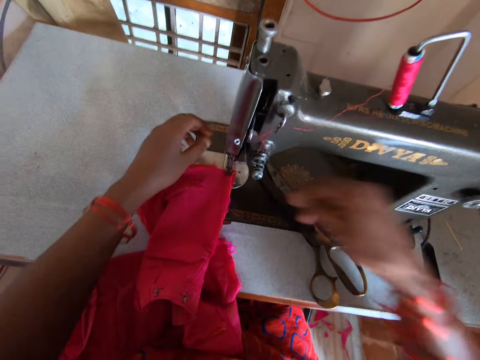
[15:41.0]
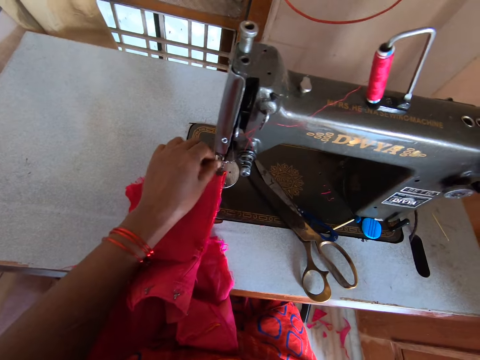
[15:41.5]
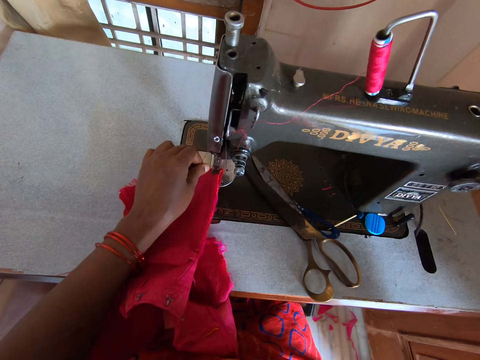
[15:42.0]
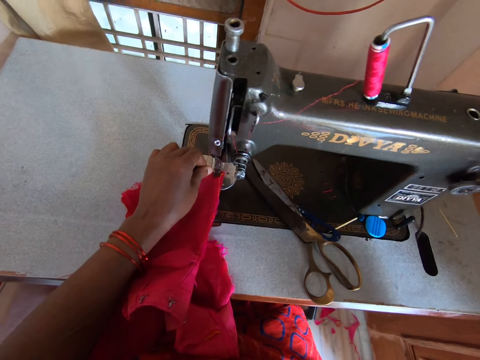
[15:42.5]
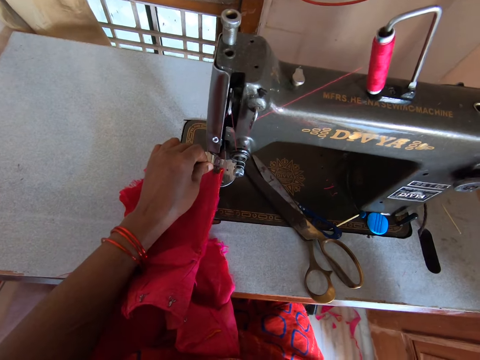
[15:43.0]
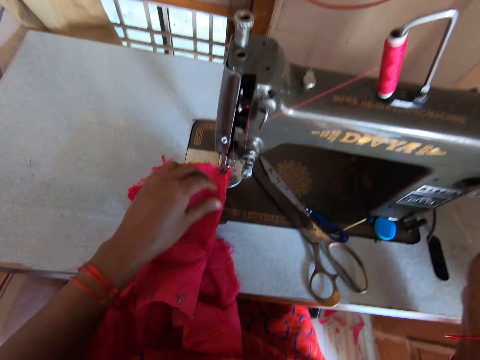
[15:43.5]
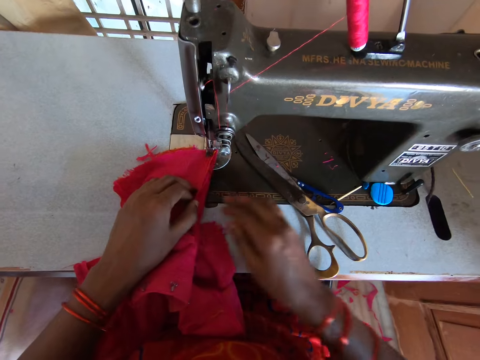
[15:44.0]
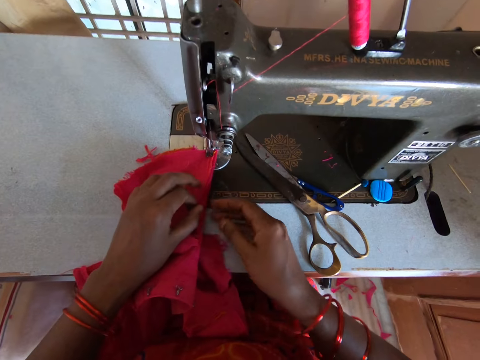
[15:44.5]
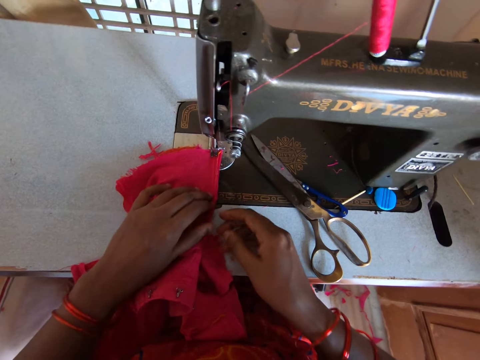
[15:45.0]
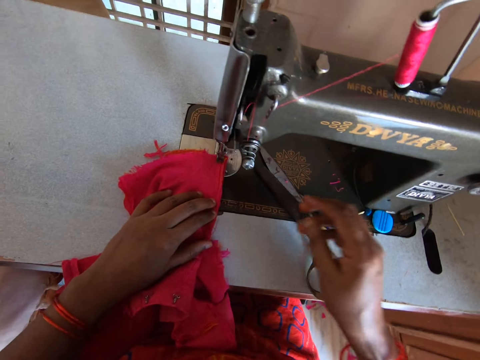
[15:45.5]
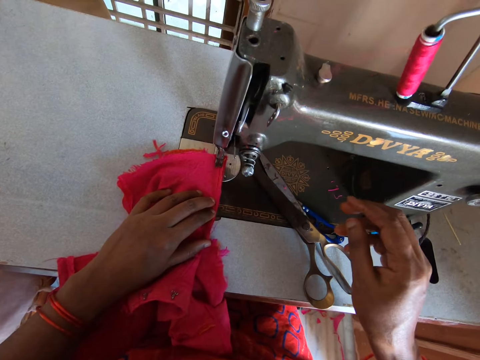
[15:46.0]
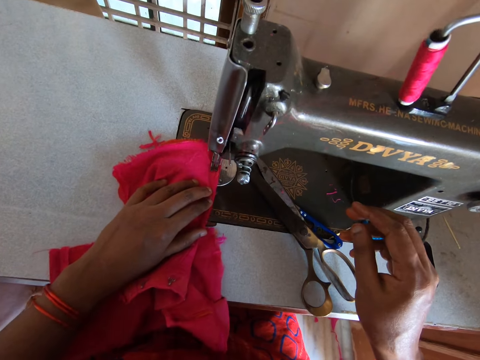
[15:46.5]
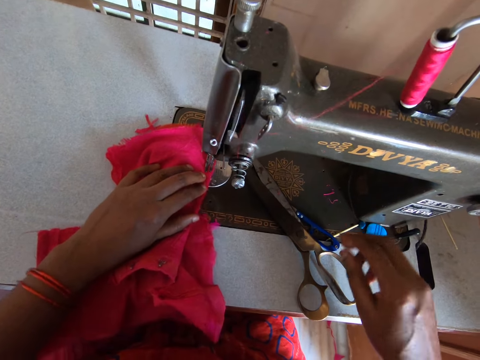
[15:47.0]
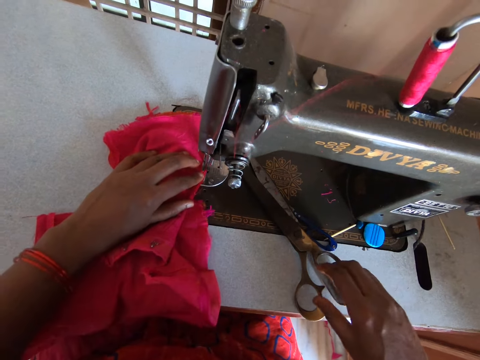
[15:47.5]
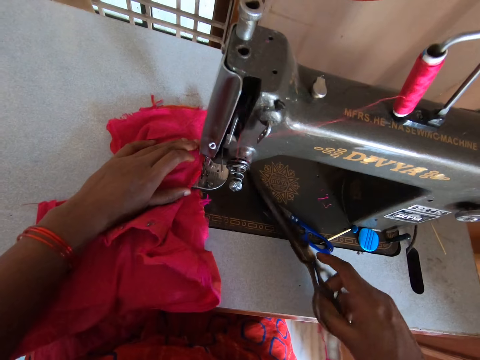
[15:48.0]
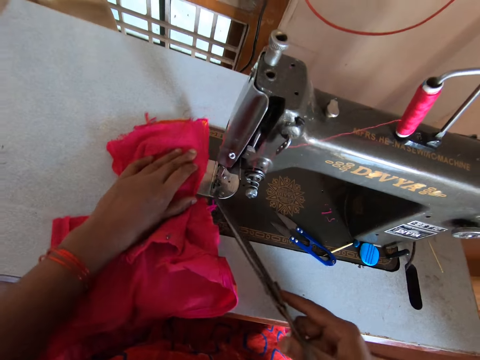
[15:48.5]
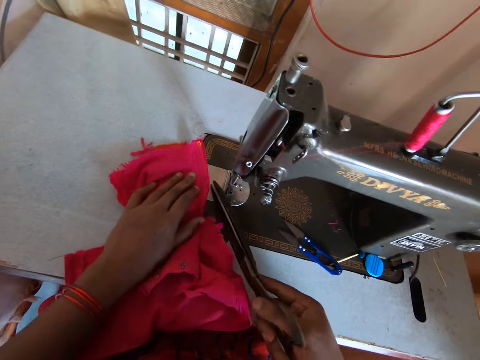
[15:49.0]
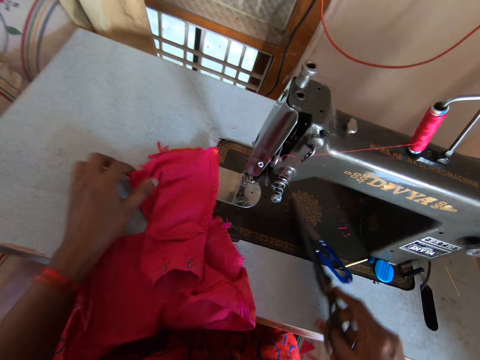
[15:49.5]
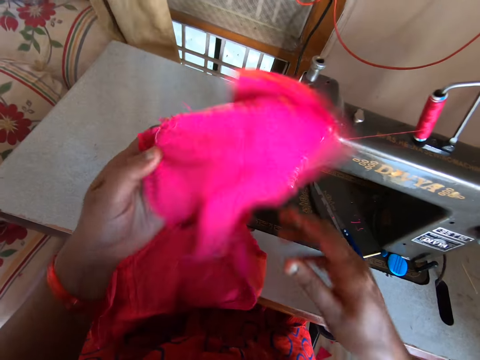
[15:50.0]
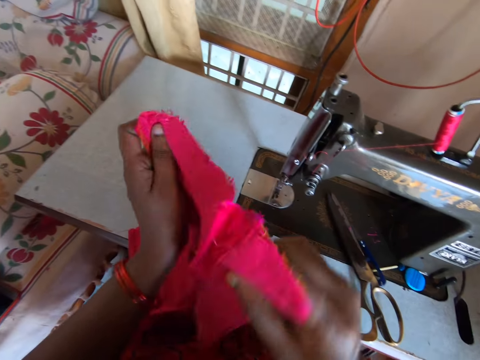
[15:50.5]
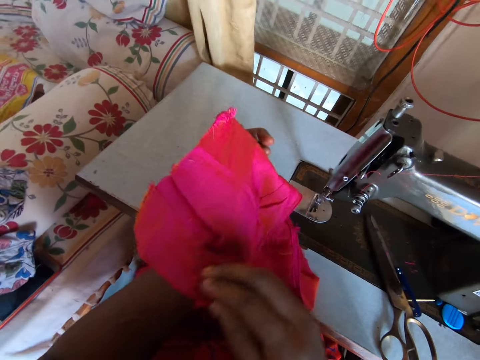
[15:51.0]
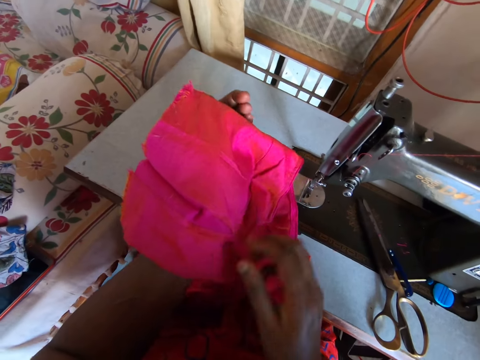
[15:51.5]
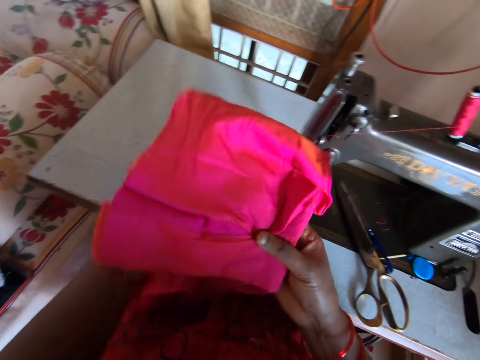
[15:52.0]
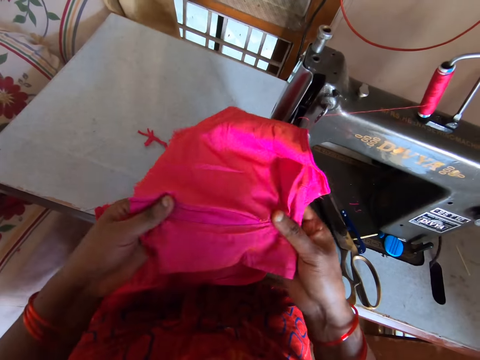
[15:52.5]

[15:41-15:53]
The camera wearer lifts the right hand. They hold the cloth with both hands. They sew a piece of clothing using a sewing machine. They pick up the scissors. They cut threads on pieces of clothes with the scissors. They sort a piece of clothing. They lift the clothing. They turn the clothing.

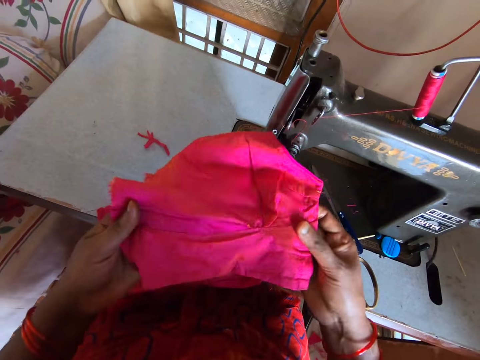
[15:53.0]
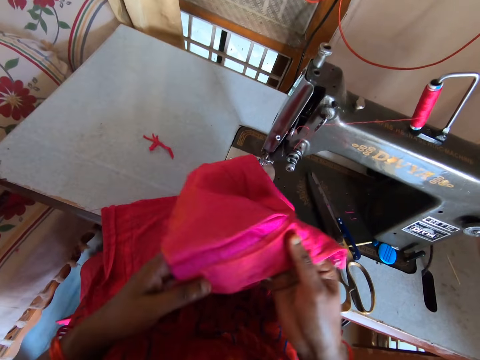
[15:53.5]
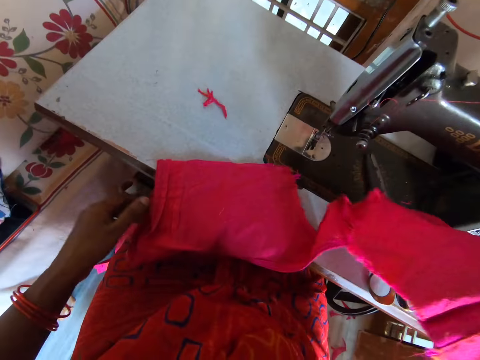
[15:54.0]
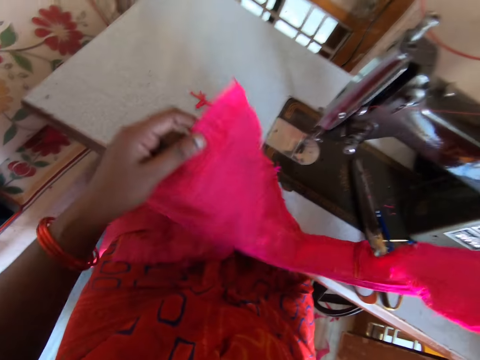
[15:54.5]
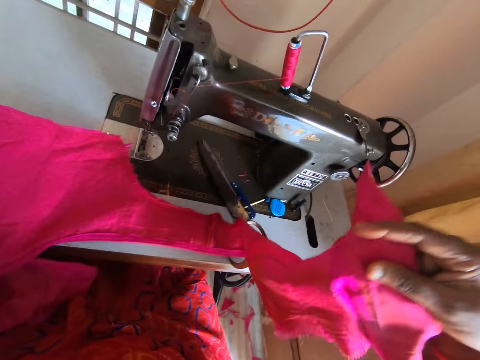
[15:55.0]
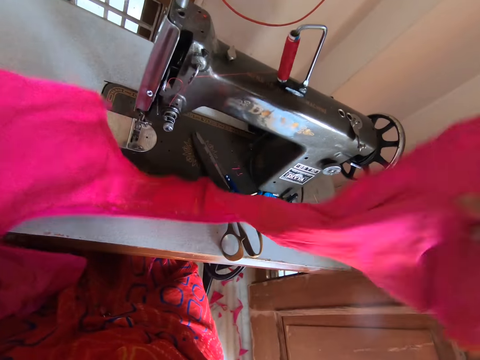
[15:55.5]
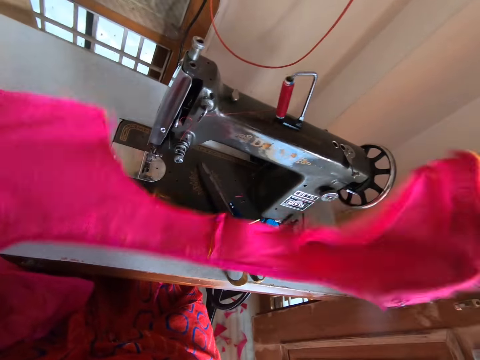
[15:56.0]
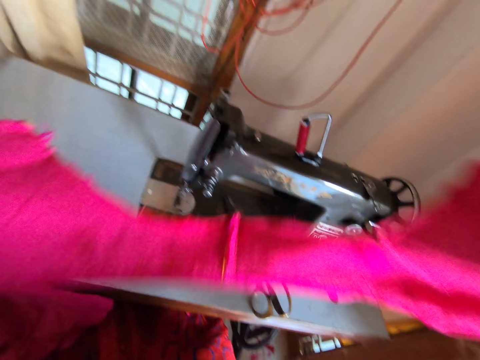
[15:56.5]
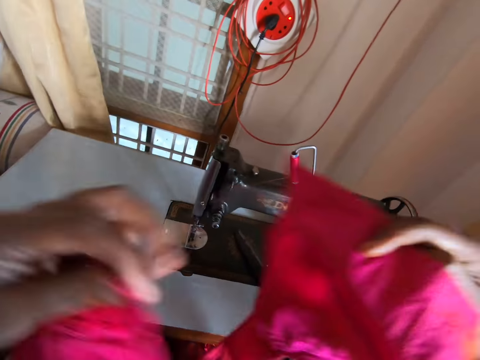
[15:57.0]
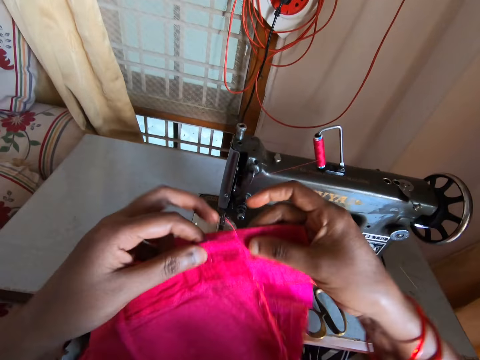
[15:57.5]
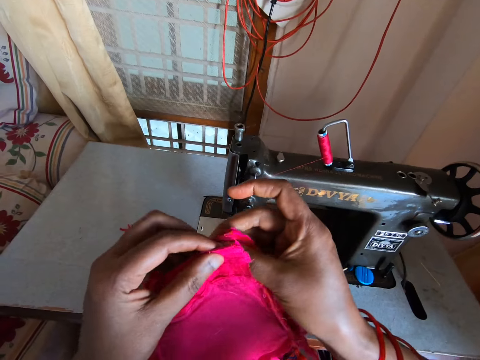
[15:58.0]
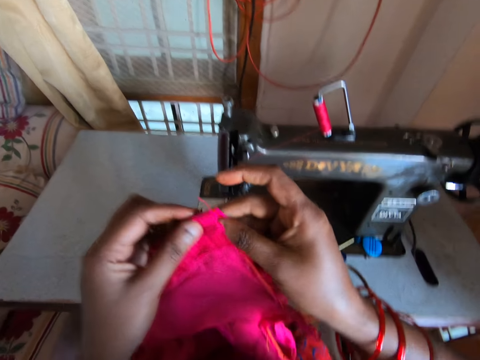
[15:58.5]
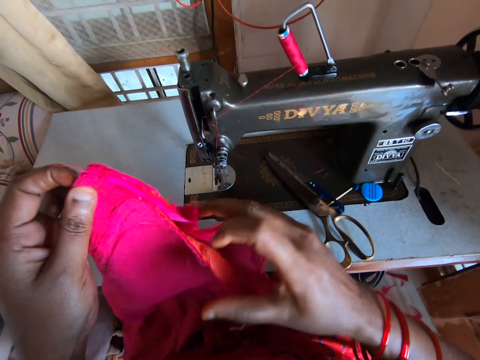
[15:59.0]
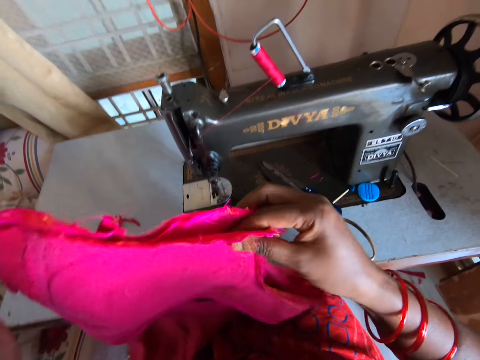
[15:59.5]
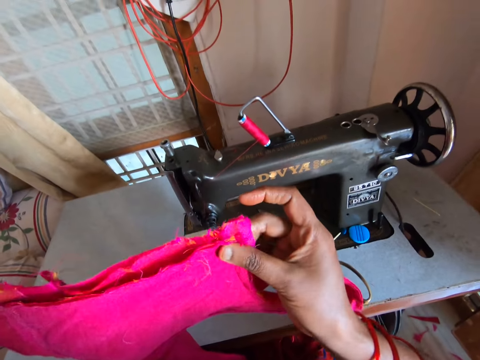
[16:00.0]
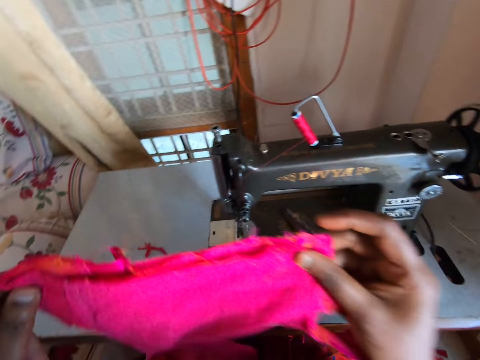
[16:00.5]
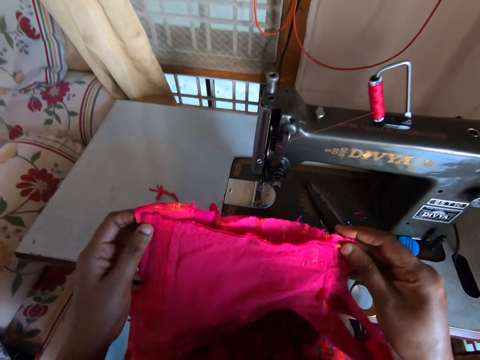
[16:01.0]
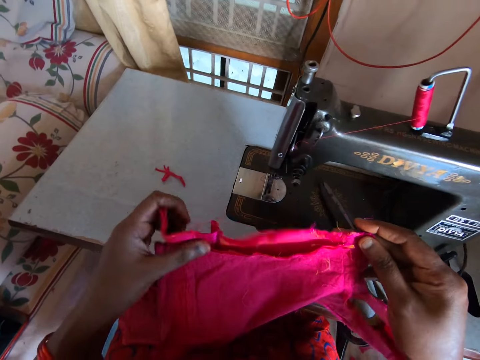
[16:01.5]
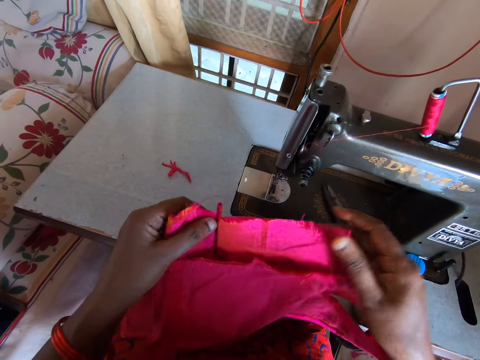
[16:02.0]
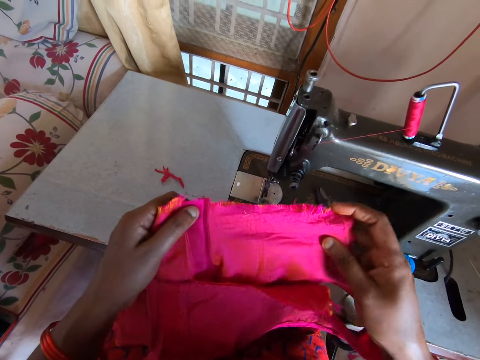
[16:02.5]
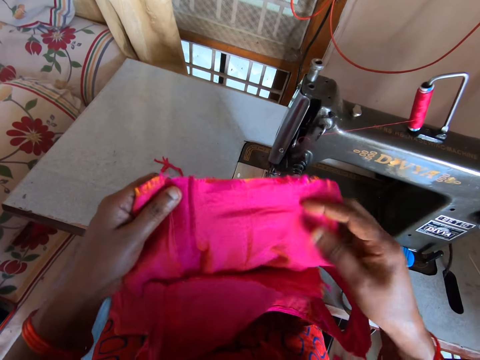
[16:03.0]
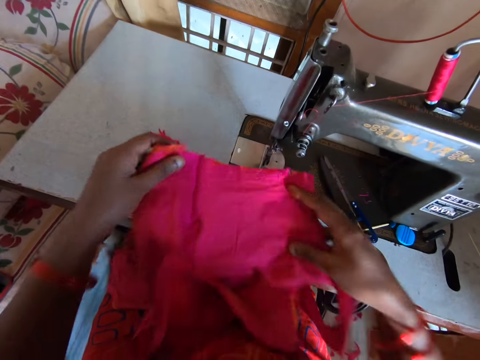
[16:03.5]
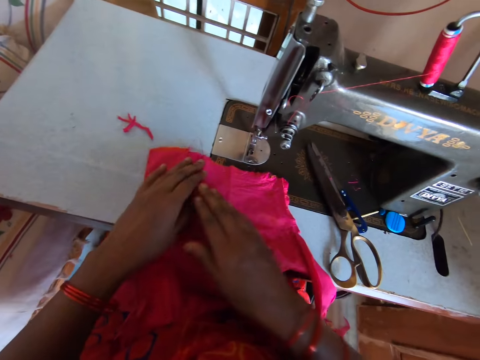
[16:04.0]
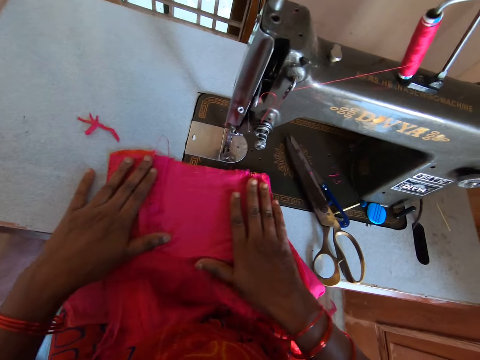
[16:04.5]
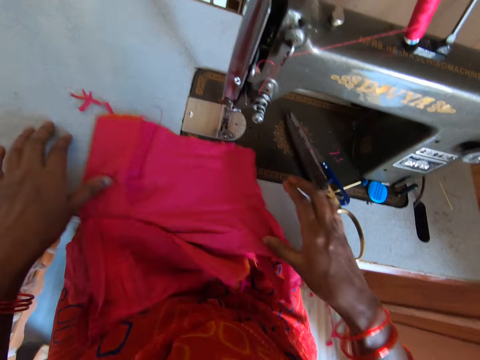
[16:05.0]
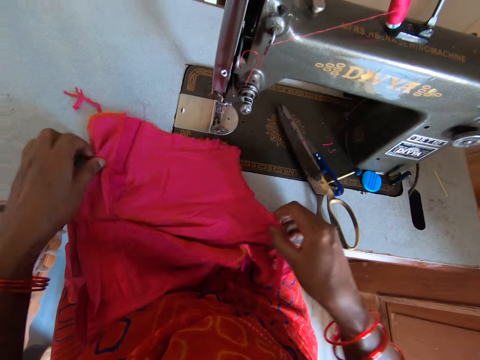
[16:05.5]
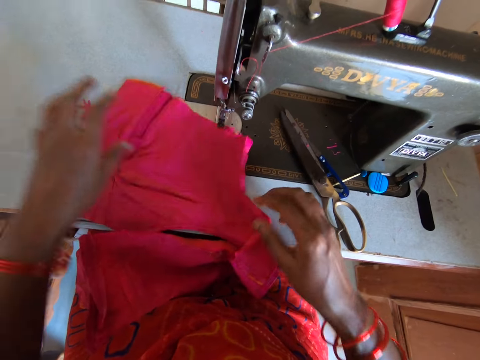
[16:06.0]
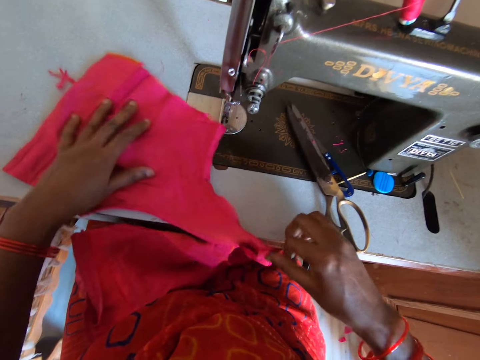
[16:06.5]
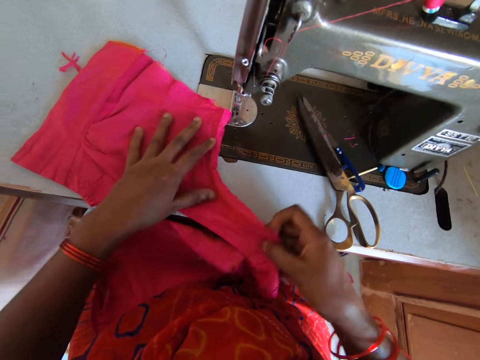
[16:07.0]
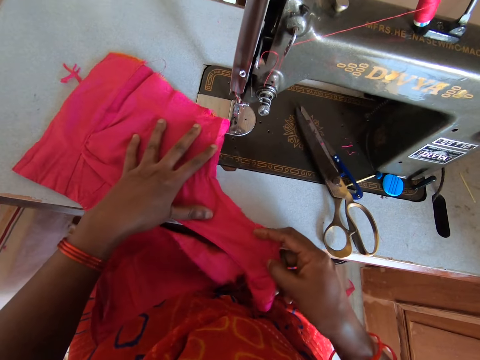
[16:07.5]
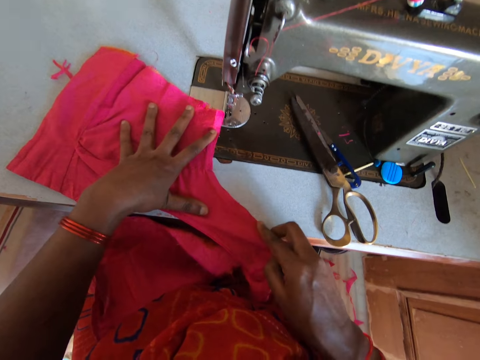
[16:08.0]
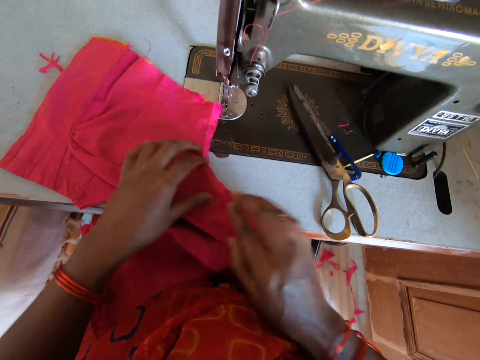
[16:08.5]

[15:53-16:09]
The camera wearer adjusts the clothing. They lift the other end of the clothing. They stretch the clothing. They put the clothing together. They put the clothing in the sewing machine. They straighten the clothing. They lift the clothing. They adjust the clothing.
